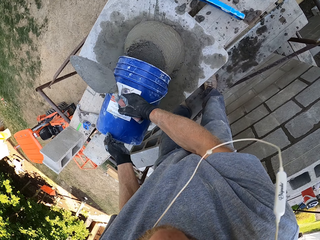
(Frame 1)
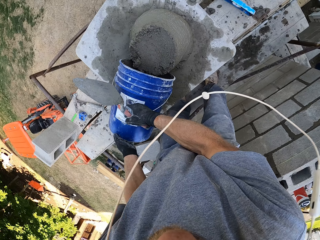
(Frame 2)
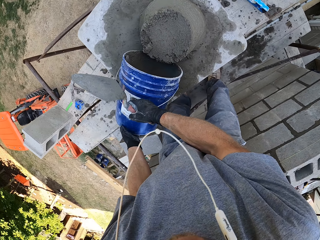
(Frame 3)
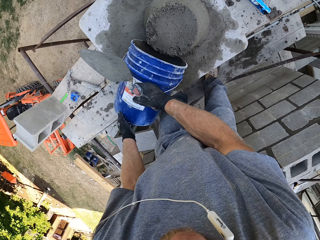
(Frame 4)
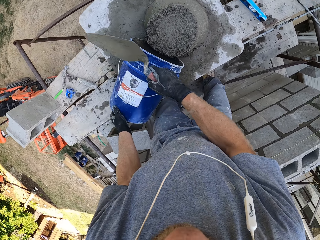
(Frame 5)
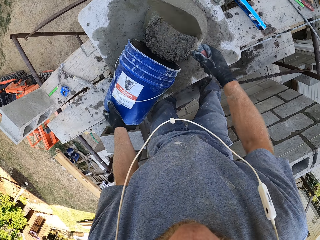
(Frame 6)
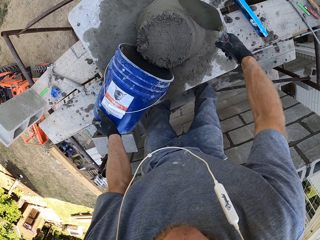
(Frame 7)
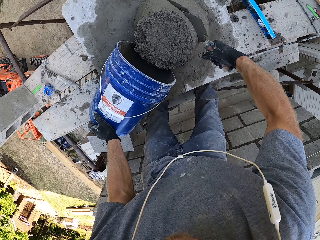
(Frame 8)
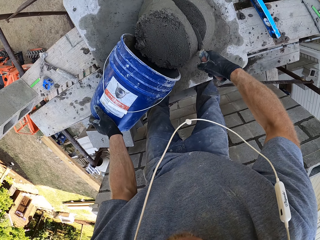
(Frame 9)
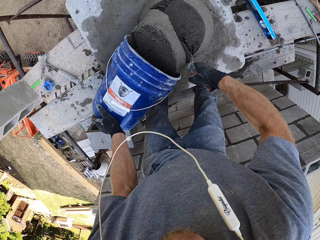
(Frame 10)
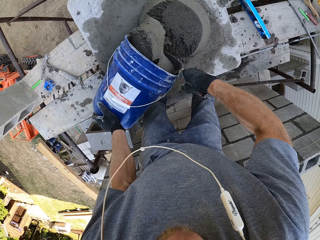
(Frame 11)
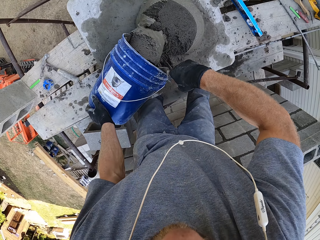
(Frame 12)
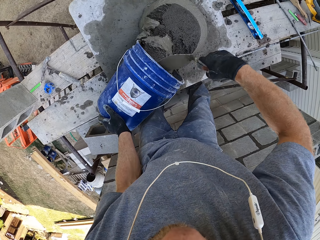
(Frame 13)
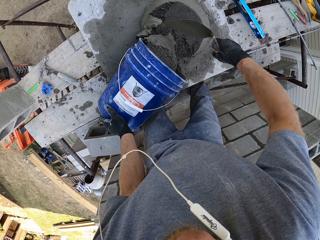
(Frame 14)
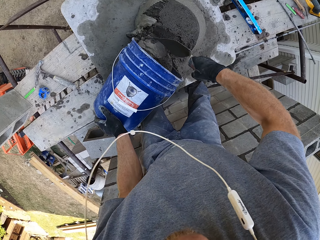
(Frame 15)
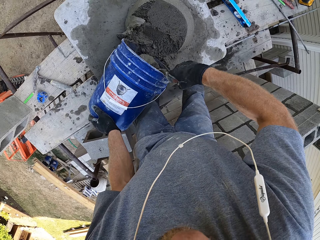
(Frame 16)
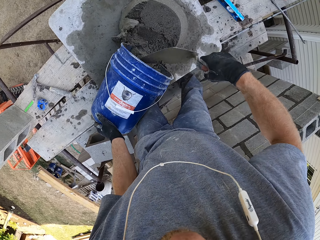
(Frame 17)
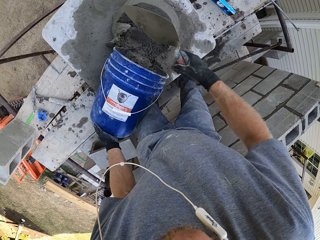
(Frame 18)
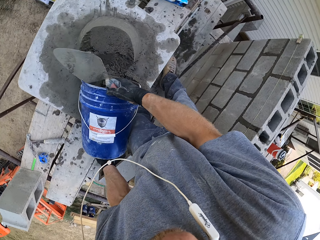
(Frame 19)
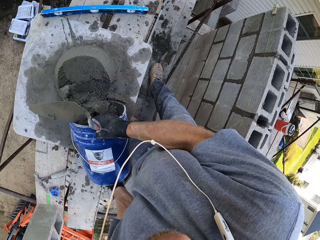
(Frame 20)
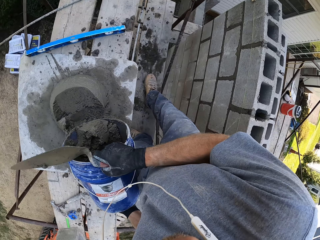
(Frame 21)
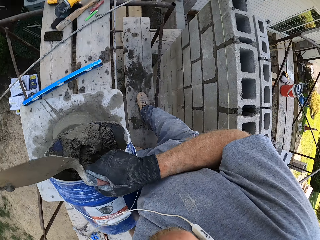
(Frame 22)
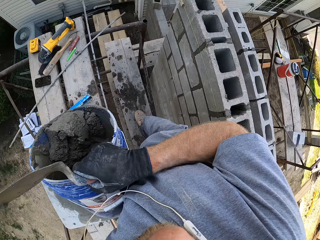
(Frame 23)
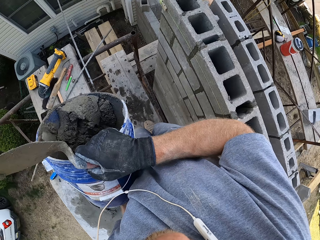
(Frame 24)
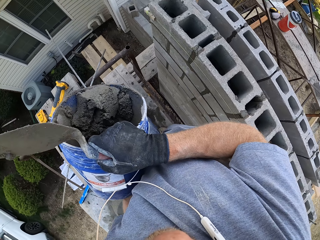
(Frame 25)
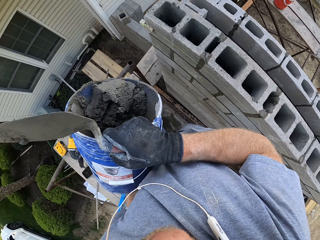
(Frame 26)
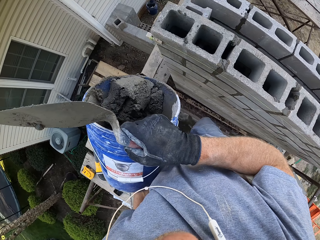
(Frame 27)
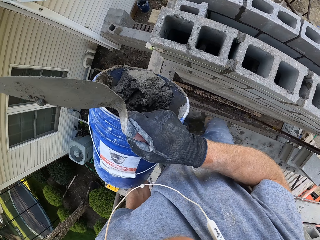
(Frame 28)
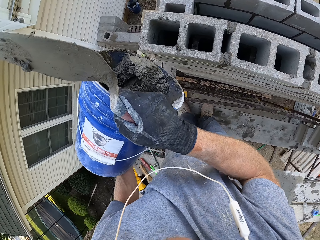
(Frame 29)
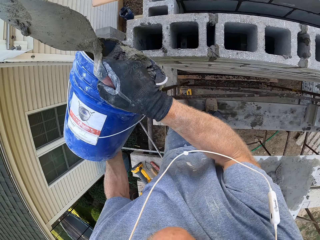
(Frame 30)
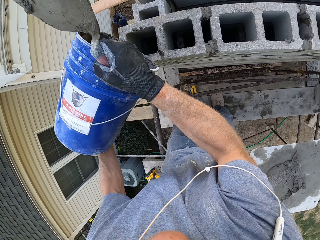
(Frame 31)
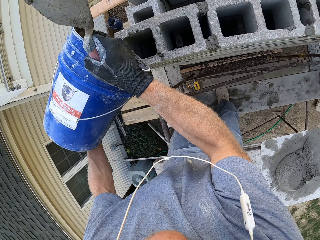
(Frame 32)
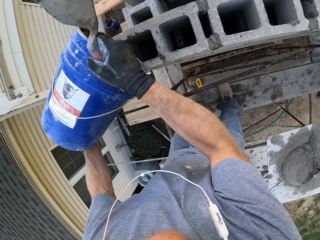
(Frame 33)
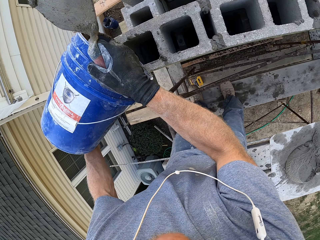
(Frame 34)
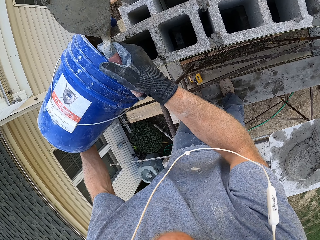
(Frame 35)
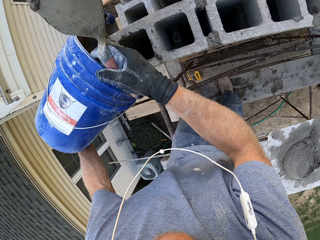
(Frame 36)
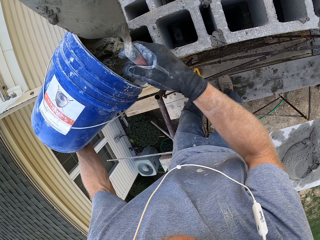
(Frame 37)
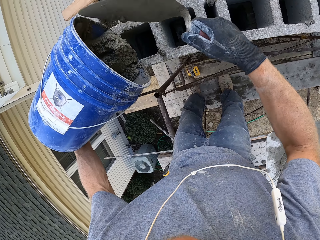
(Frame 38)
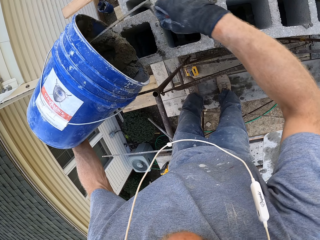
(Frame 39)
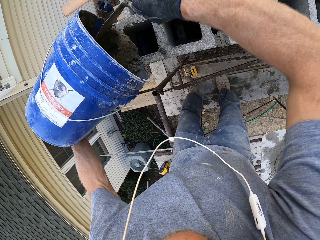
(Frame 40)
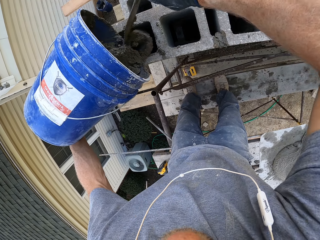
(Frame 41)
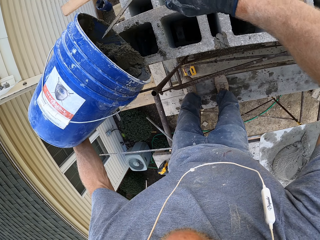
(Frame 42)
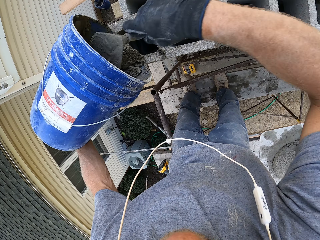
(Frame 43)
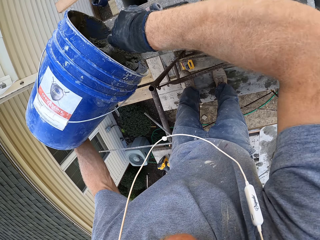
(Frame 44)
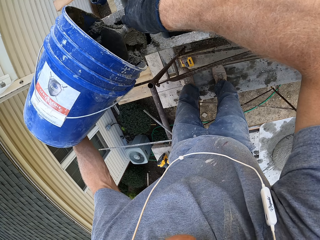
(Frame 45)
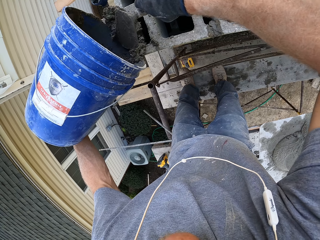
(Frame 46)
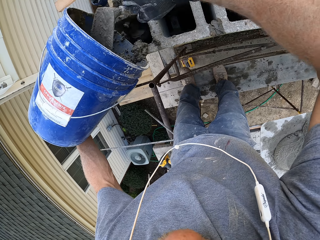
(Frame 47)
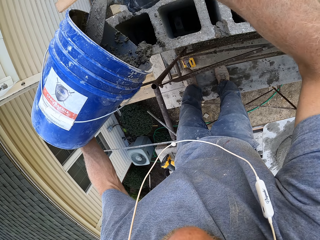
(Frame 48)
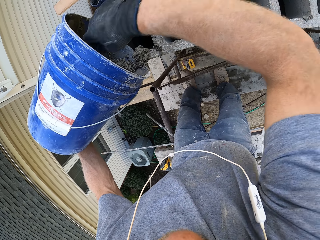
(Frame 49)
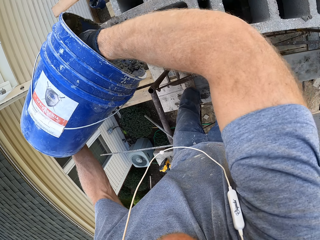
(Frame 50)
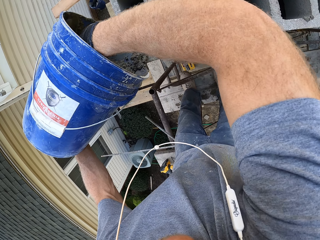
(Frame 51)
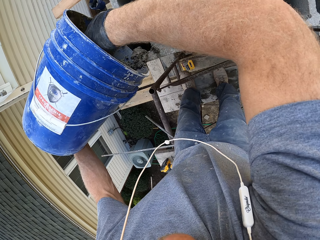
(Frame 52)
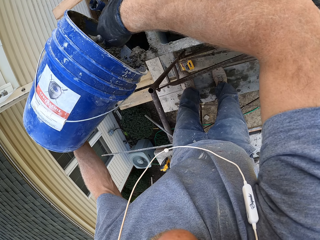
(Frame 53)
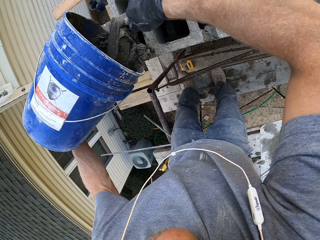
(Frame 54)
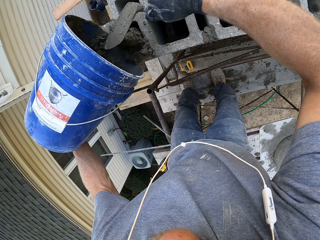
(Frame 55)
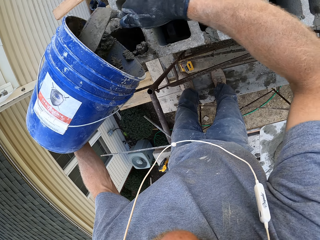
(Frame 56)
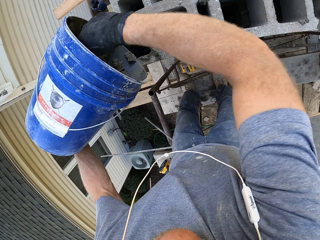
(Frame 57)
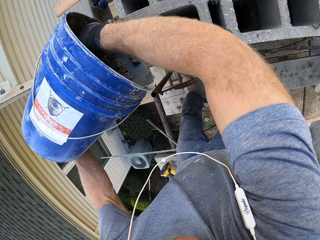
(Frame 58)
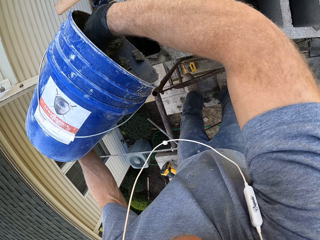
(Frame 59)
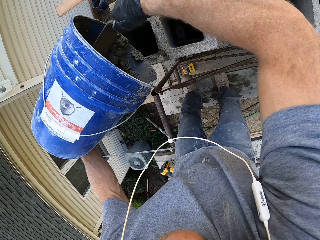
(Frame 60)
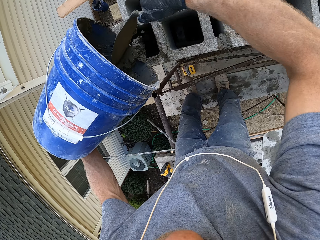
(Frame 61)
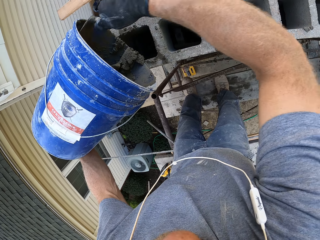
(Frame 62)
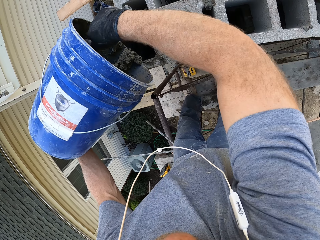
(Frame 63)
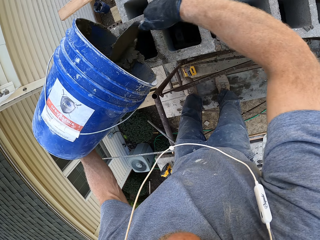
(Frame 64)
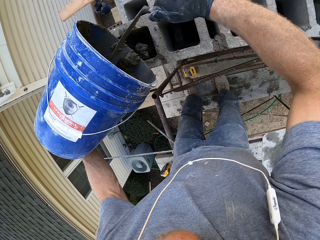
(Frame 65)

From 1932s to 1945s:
The camera wearer returns some mortar in the bucket. They push mortar into the bucket. They lift the bucket with both hands. They walk towards the wall. They carry the bucket. They remove the right hand from the bucket. They pour the mortar in the wall.

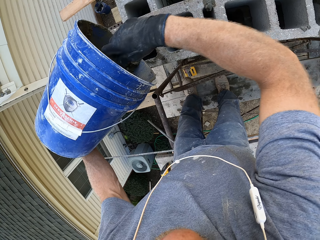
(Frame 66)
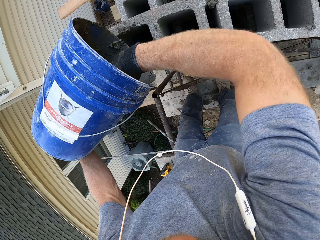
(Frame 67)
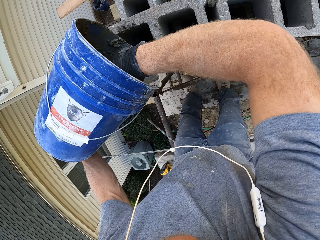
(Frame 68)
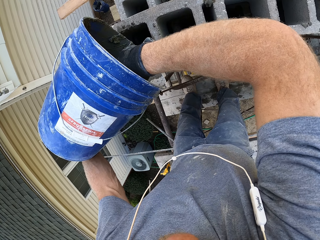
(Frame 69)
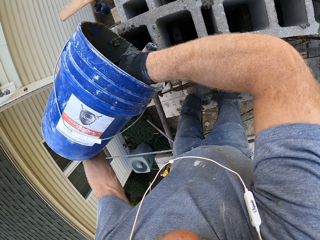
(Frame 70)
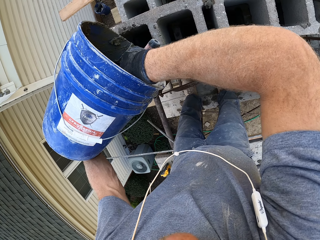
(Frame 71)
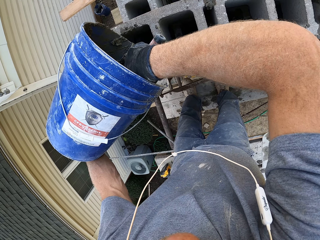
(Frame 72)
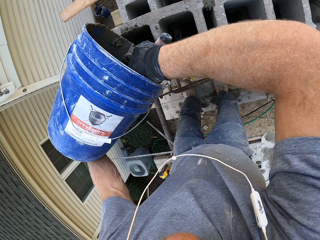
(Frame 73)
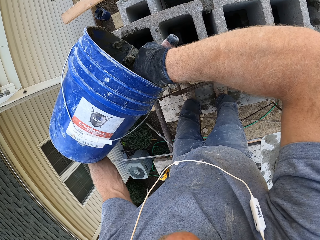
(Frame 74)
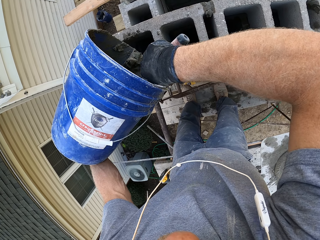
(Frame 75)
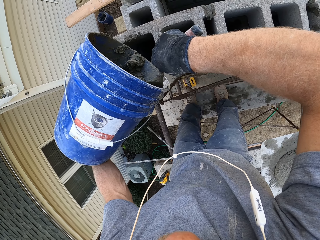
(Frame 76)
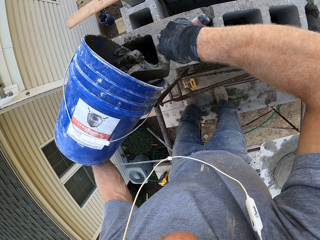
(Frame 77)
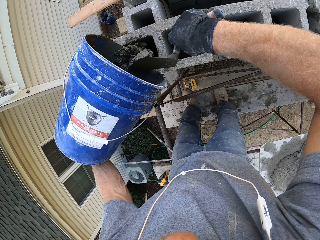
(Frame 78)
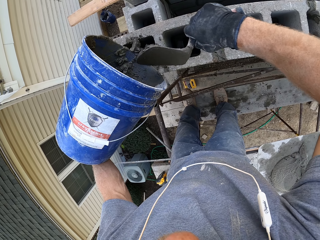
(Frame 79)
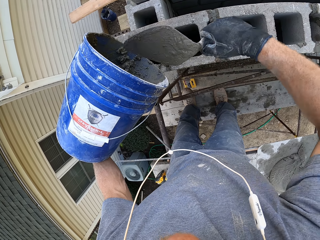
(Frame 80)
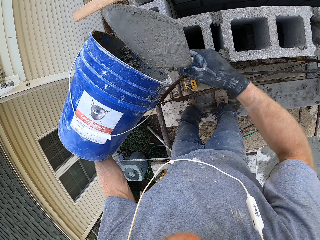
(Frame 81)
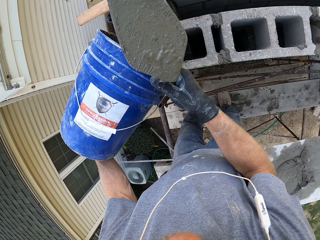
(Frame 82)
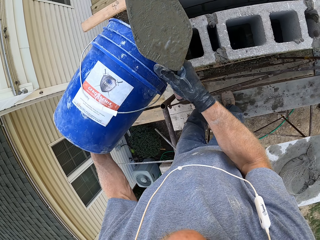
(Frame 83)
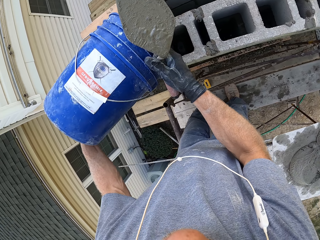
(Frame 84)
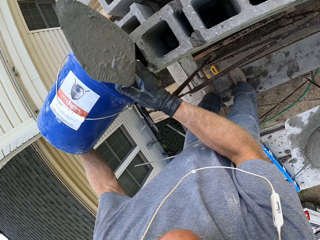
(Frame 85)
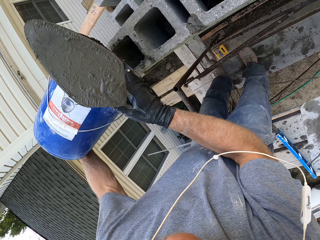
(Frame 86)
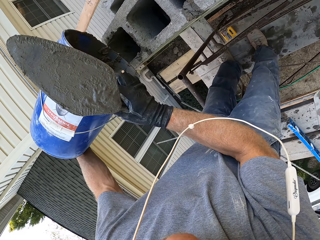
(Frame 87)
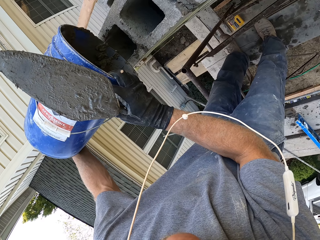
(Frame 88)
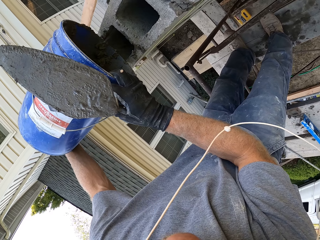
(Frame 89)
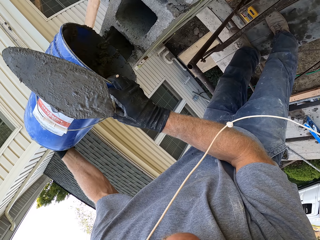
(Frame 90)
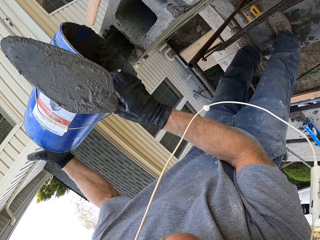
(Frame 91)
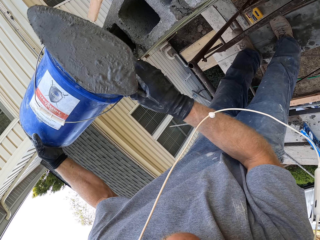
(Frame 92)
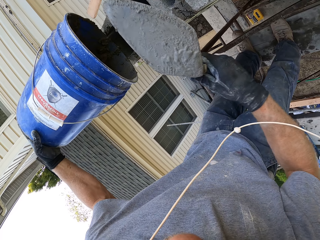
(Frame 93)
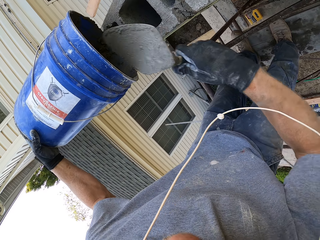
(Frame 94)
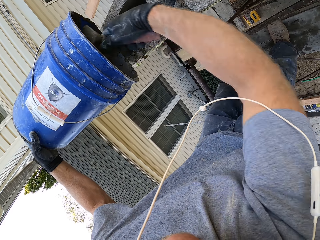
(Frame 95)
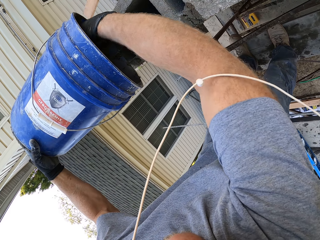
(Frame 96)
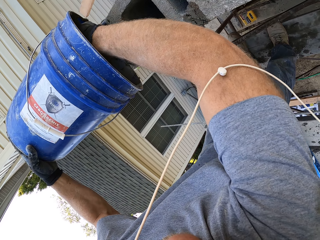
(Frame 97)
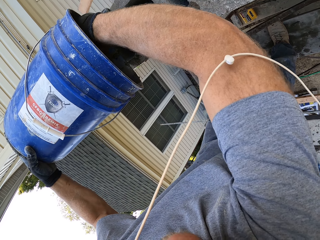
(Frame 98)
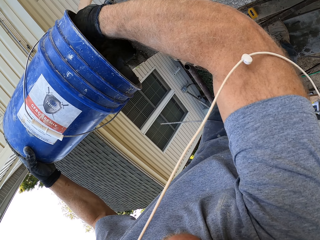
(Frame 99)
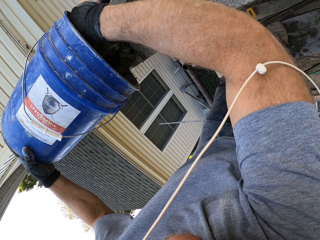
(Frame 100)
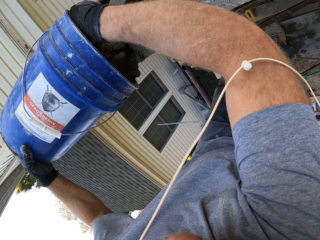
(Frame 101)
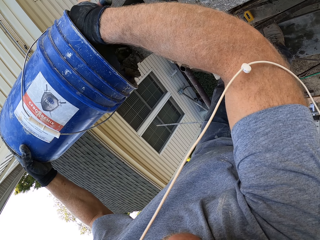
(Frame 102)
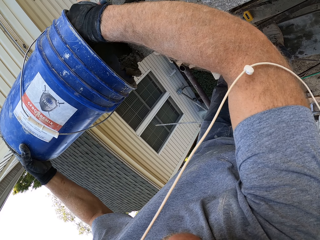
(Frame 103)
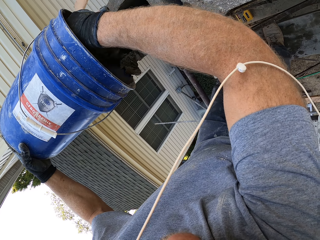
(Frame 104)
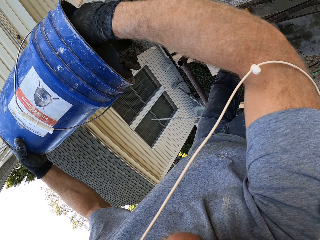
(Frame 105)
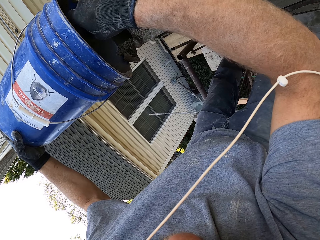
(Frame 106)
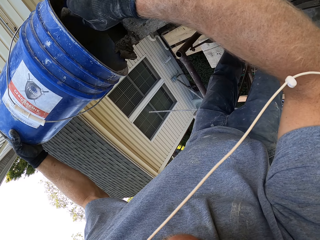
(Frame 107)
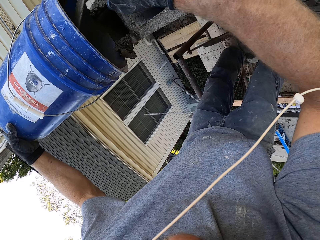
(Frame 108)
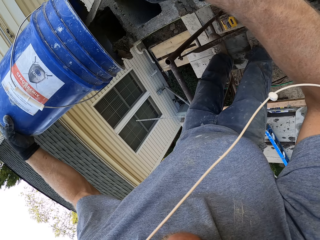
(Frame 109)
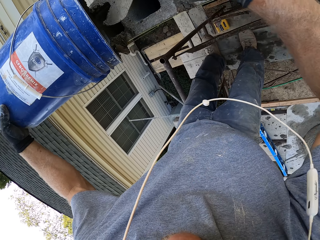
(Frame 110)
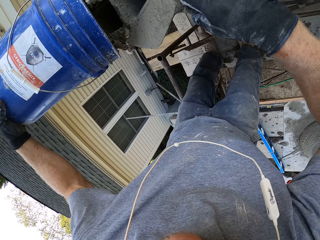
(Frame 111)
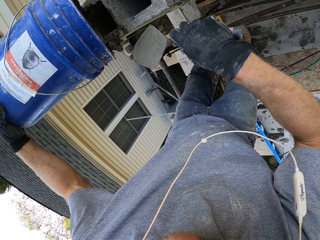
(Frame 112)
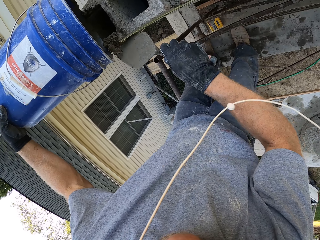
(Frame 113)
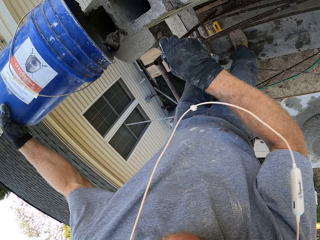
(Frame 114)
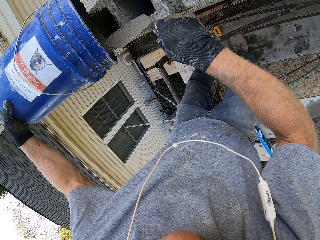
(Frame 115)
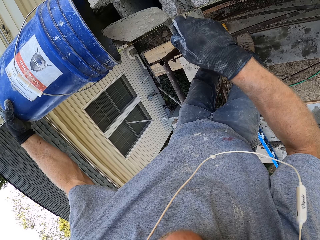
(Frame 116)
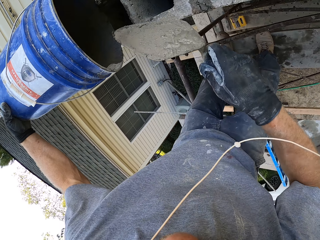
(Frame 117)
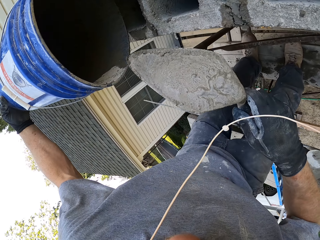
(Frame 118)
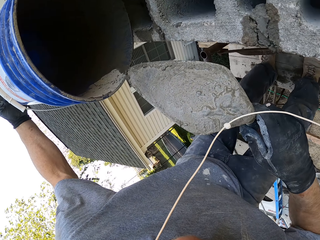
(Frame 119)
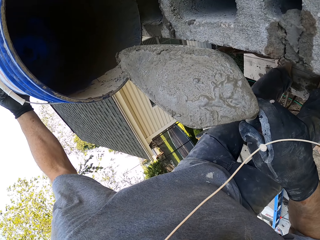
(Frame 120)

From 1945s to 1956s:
The camera wearer holds the bucket with both hands. They pour the mortar. They withdraw the right hand from the bucket. They scoop some mortar. They pour the mortar in the wall.
